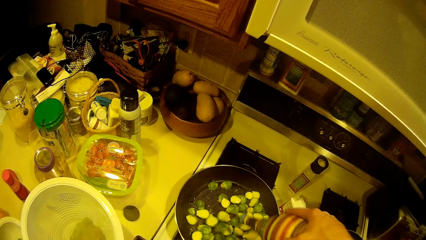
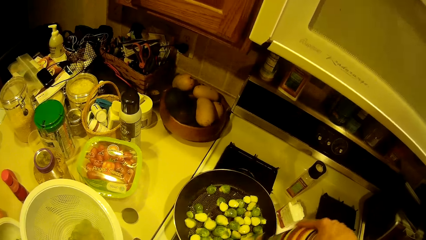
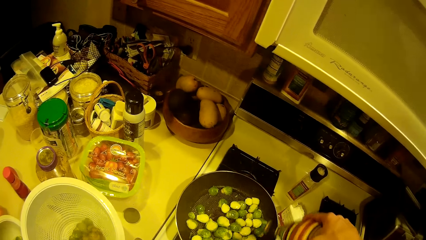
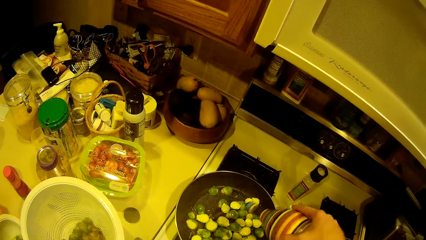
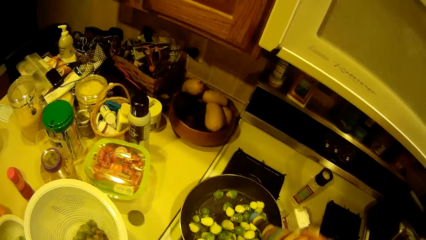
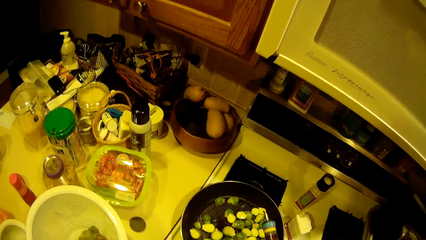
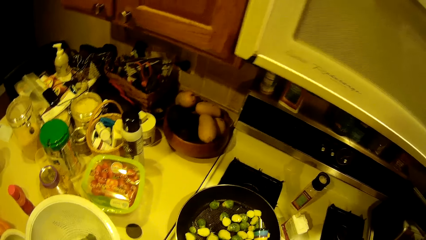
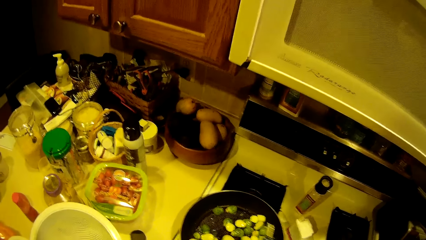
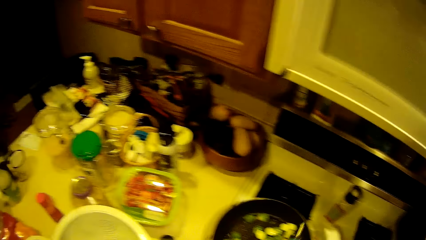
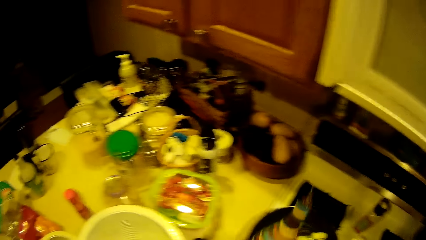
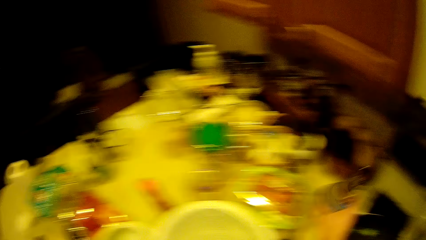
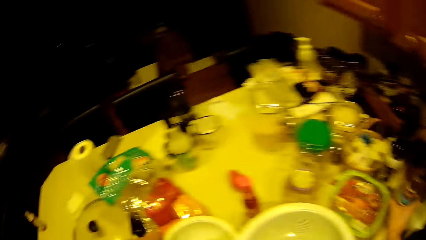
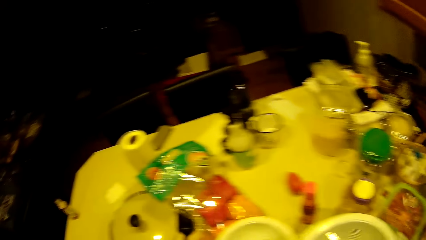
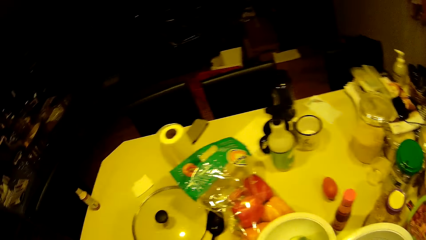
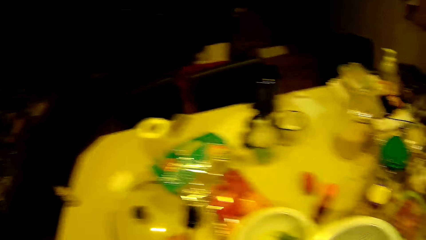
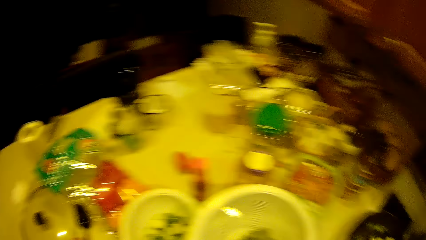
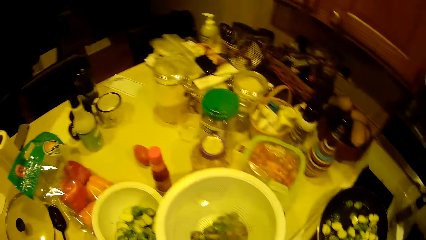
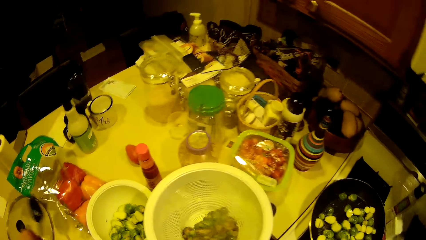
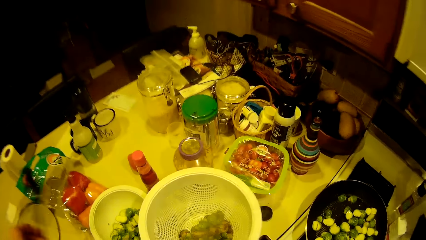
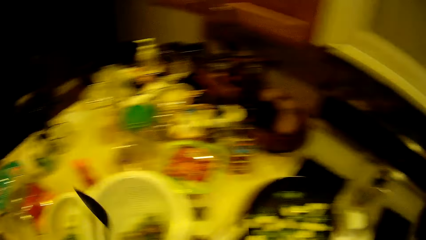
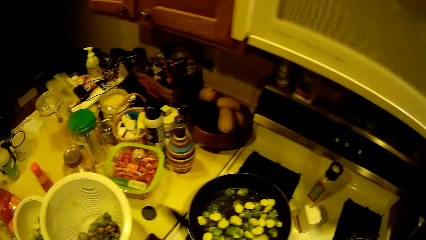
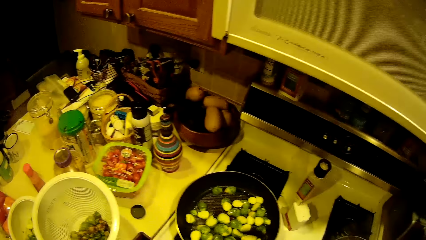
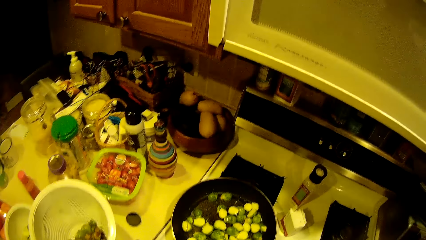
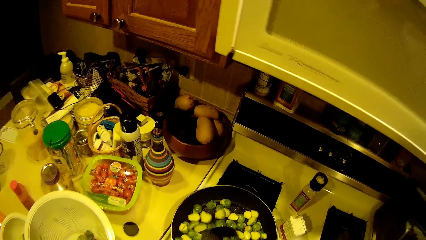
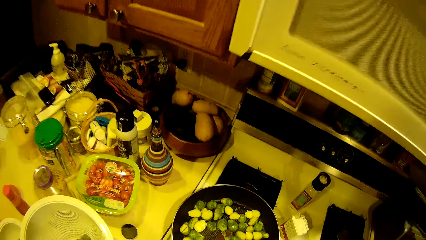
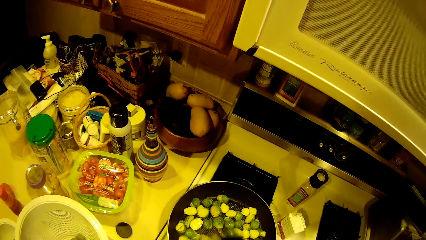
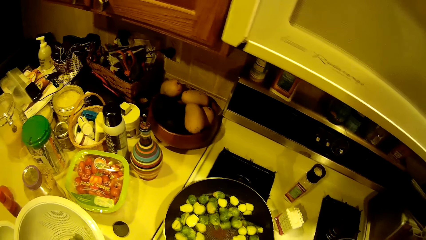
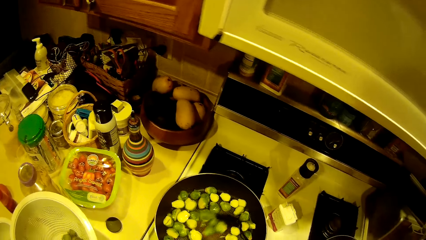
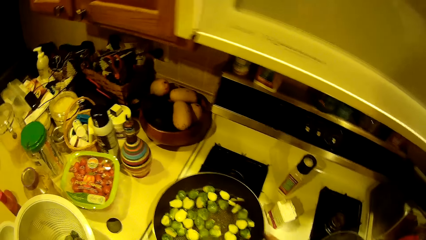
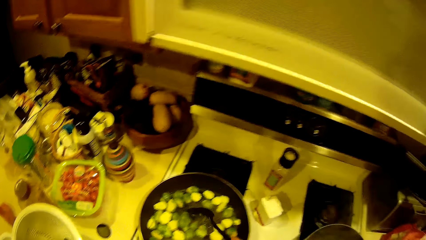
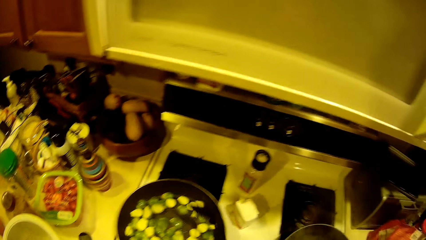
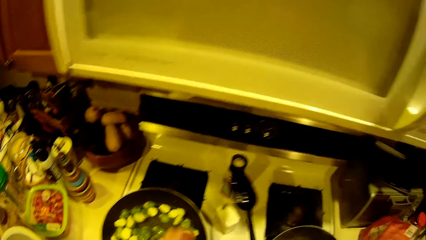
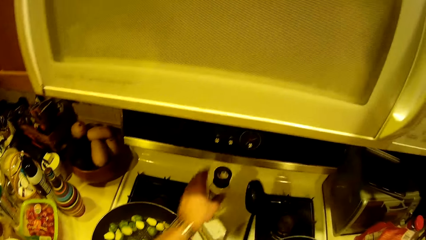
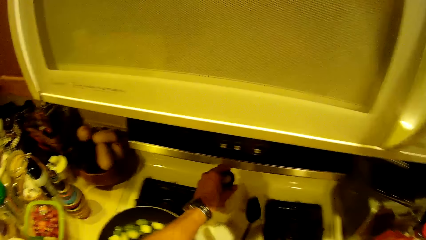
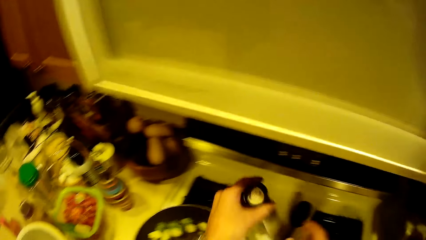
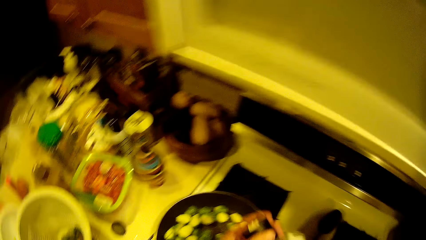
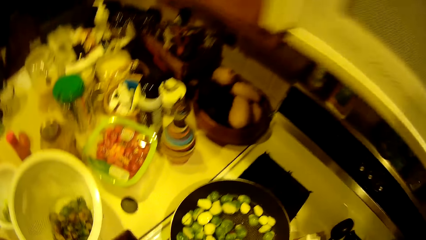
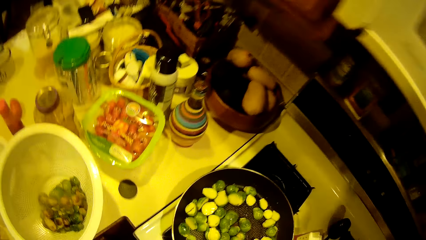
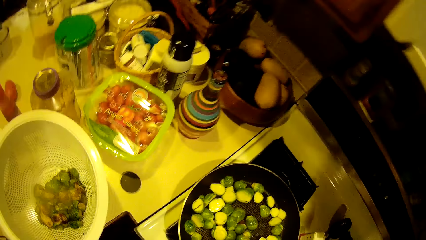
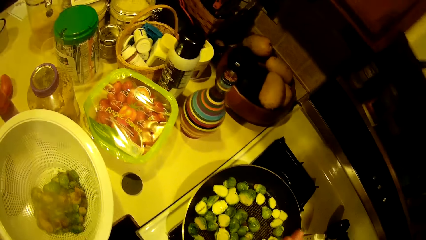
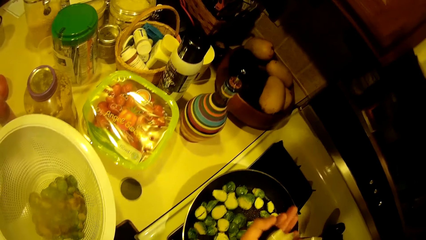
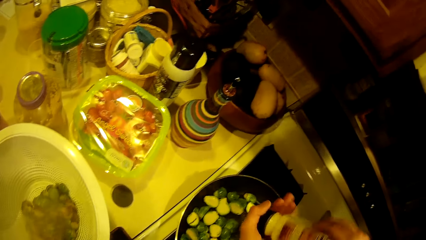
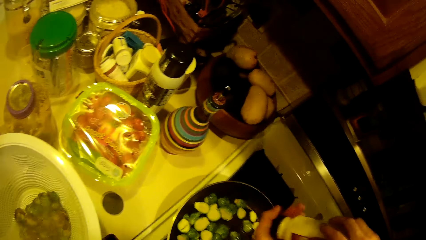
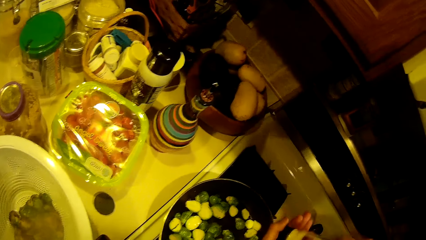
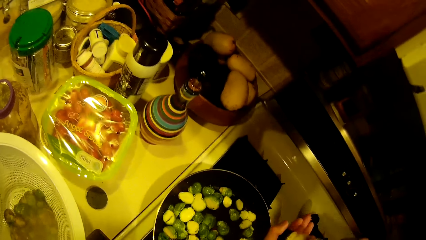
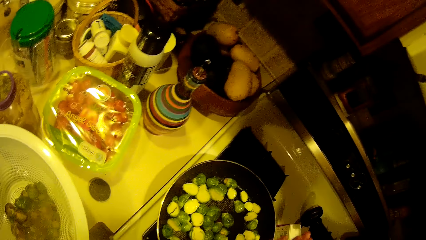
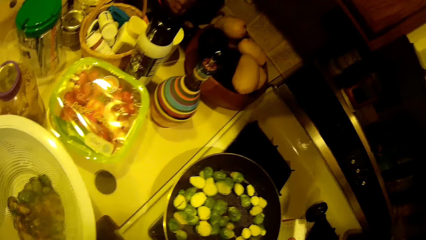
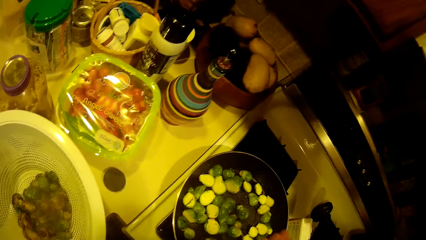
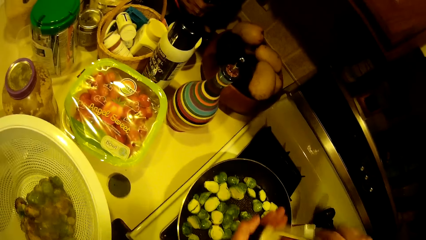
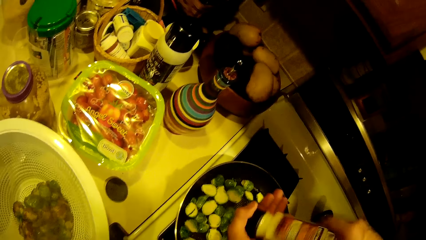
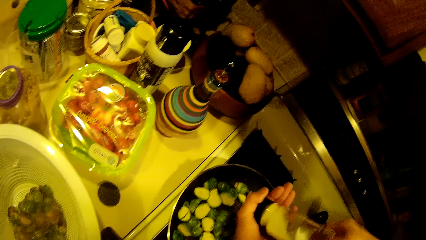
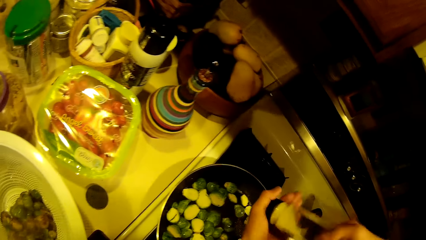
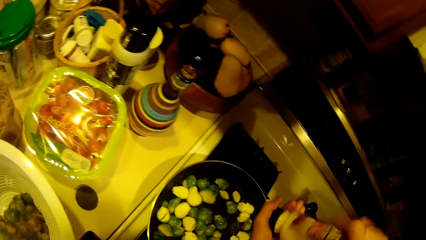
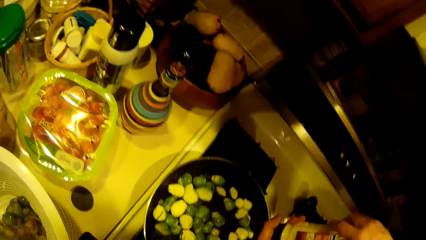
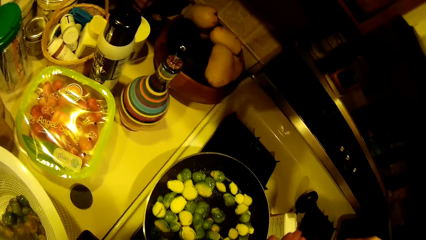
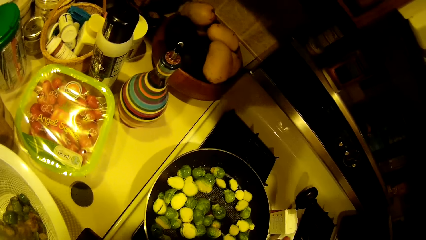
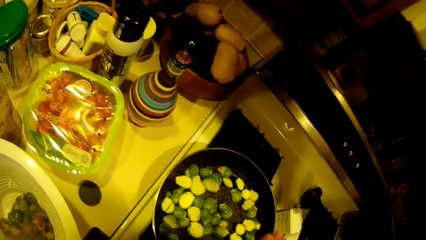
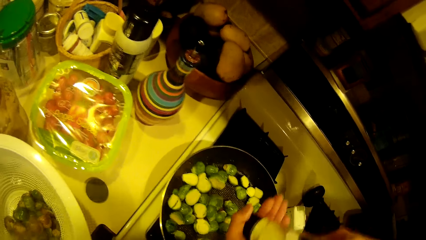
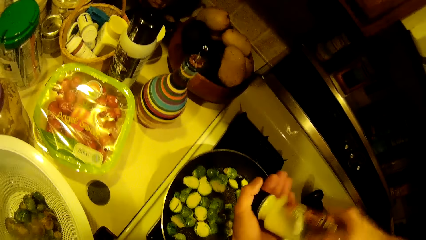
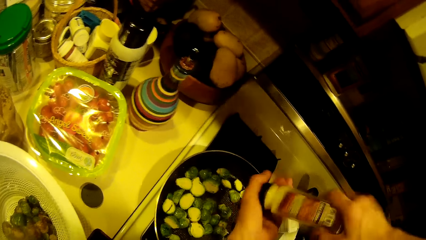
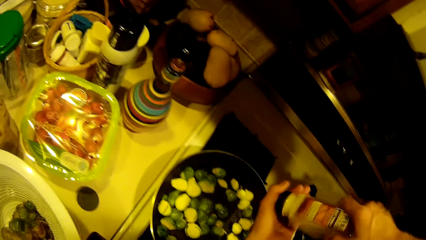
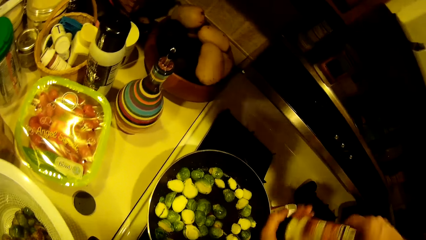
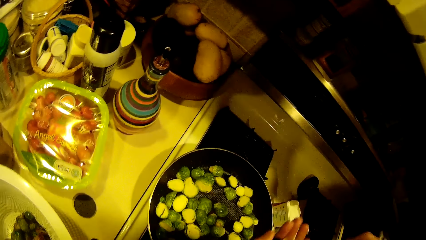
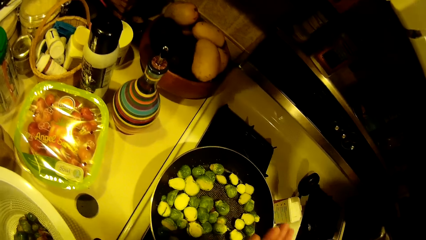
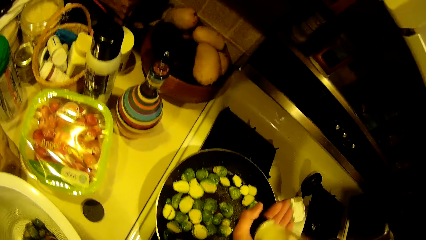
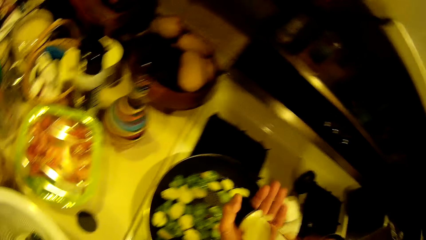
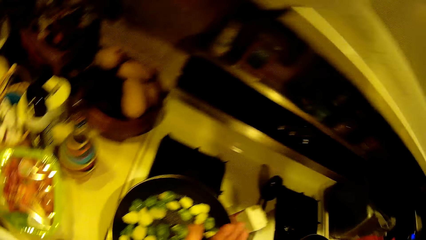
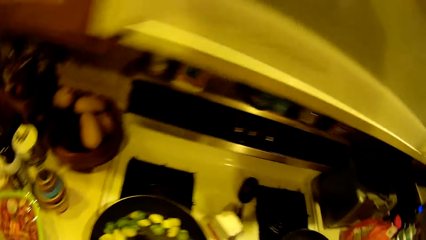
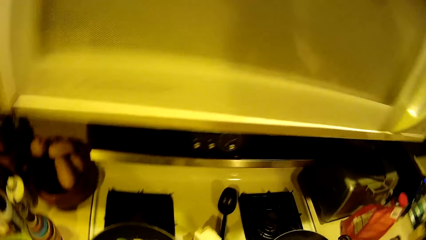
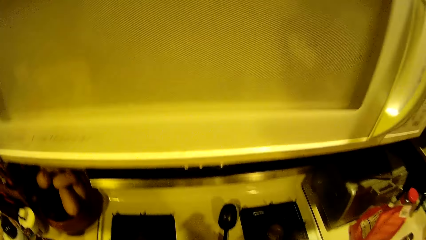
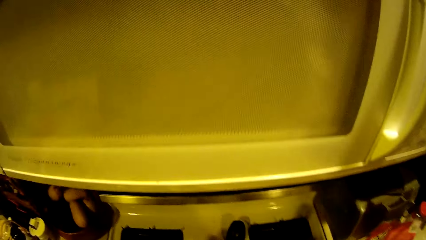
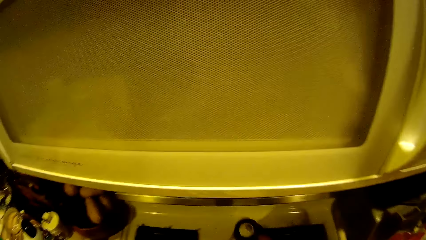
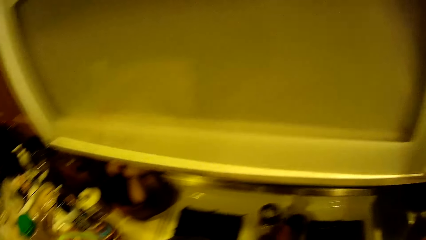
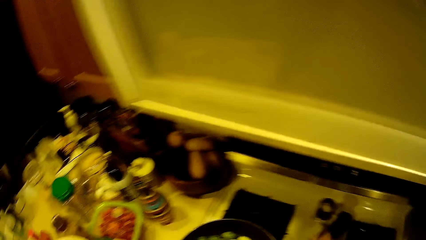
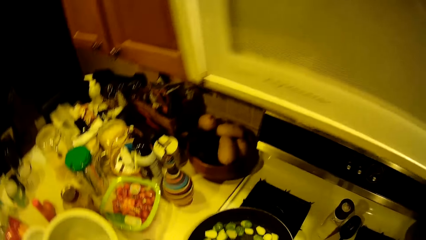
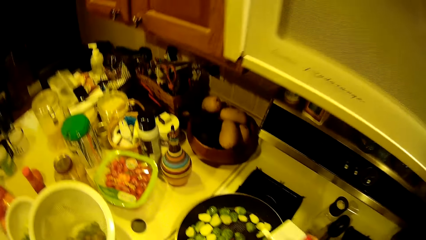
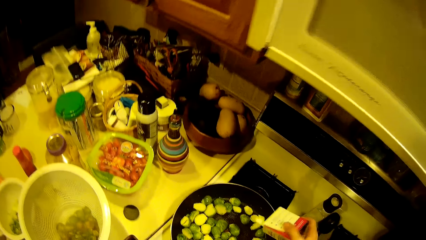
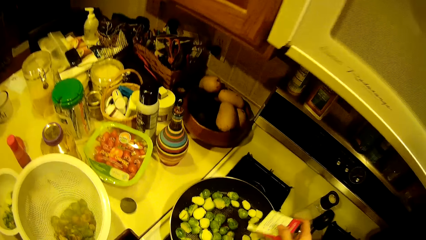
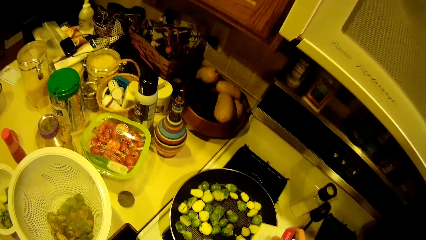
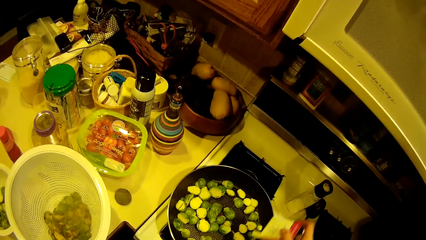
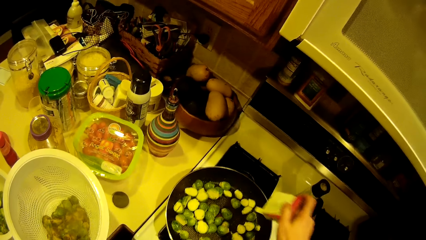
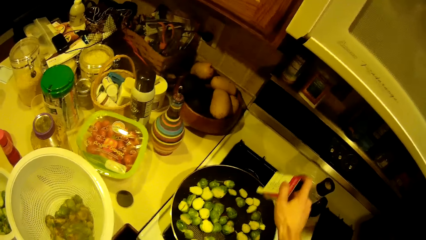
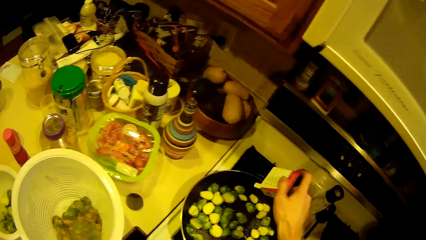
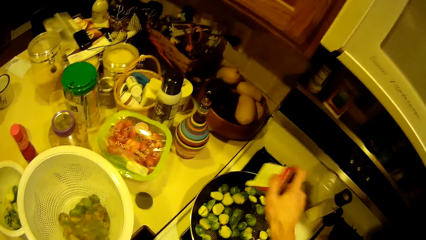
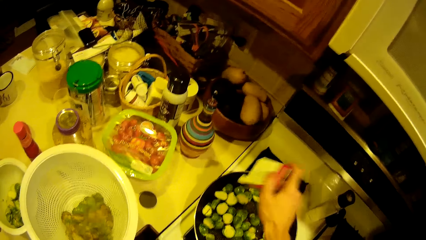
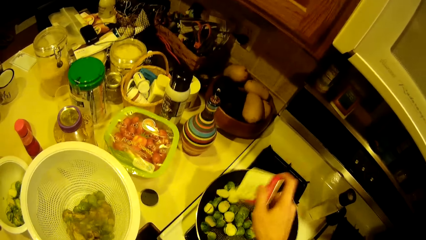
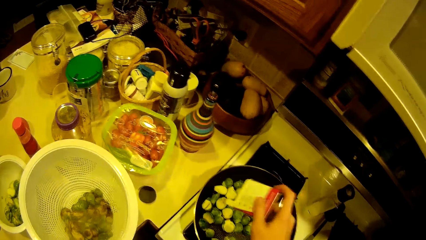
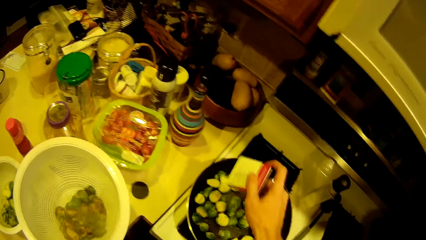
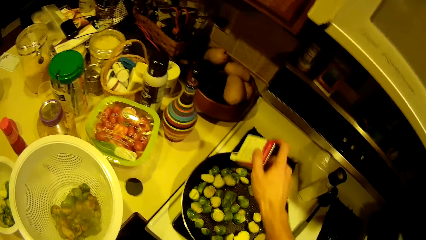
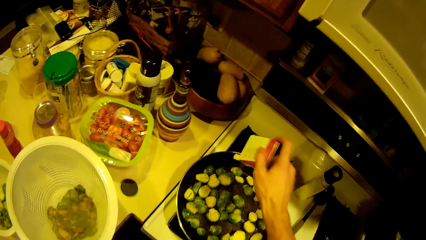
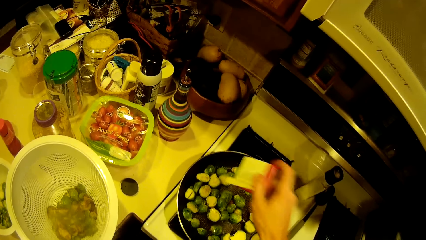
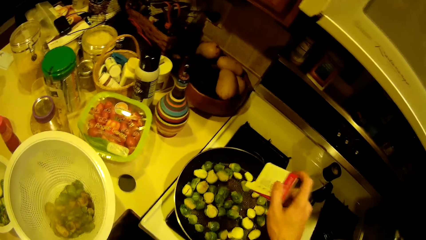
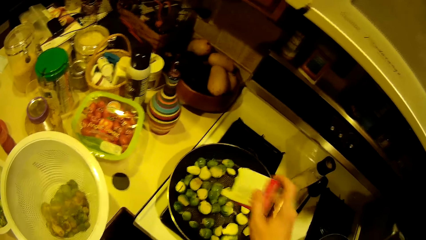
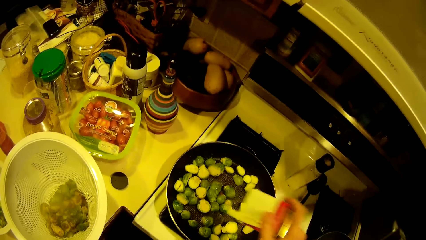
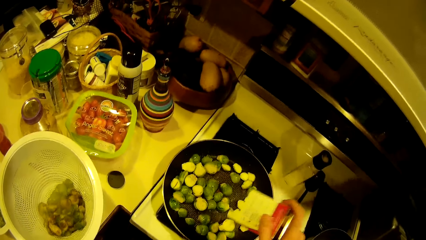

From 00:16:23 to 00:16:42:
The camera wearer drops the filter on the table. A person places an oil bottle on the table. The camera wearer takes the spoon from the table with the left hand. The person picks up the spoon from the table. The camera wearer stirs the garden egg in the fry pan with the spoon. The person stirs food on the pan. The camera wearer takes a container from the worktop with the right hand. He drops the spoon on the worktop. The person picks up salt from the table. The camera wearer sprinkles seasoning from the container in his left hand. The person applies the salt on the food. The camera wearer sprinkles another seasoning from another container on the garden egg in the fry pan. The person drops the salt on the table and applies pepper on the pan.
